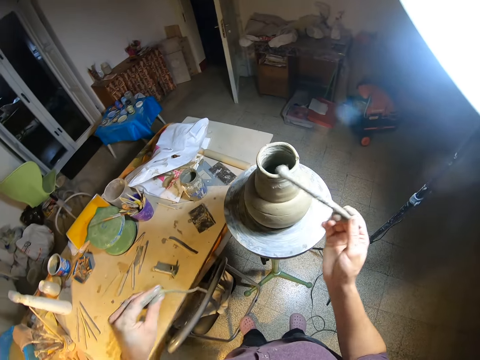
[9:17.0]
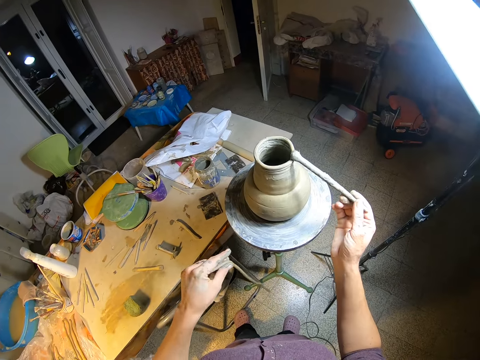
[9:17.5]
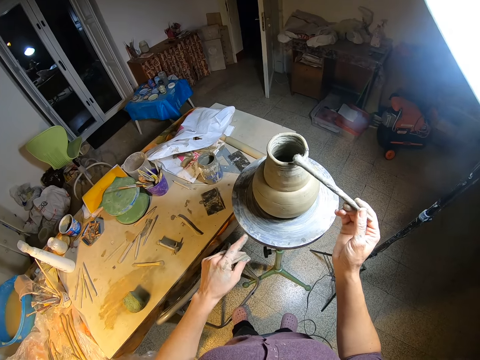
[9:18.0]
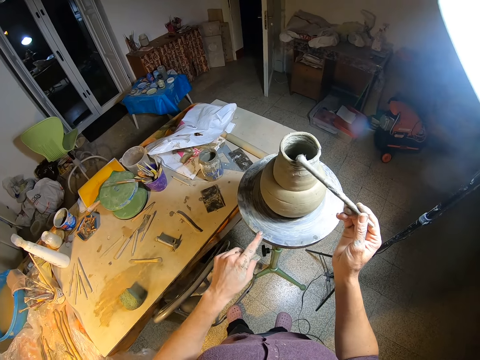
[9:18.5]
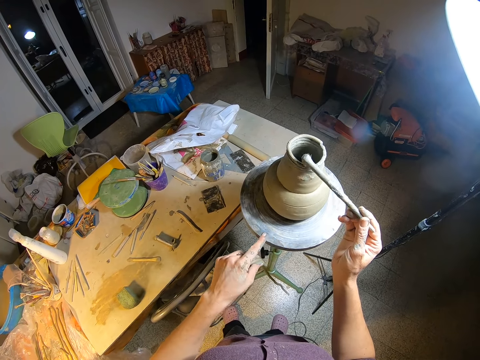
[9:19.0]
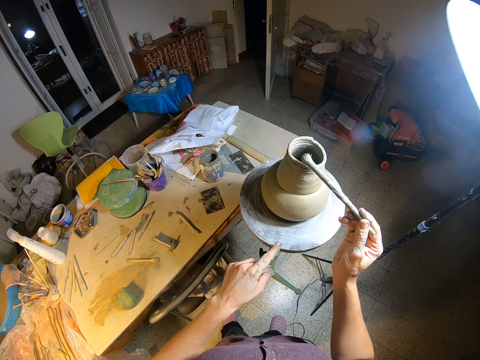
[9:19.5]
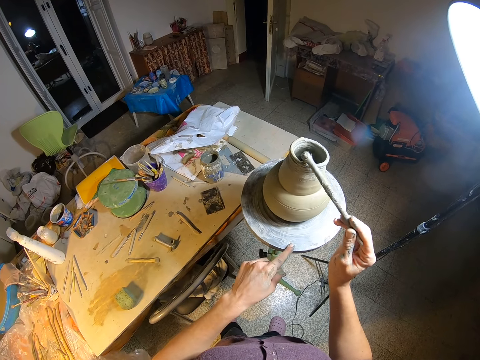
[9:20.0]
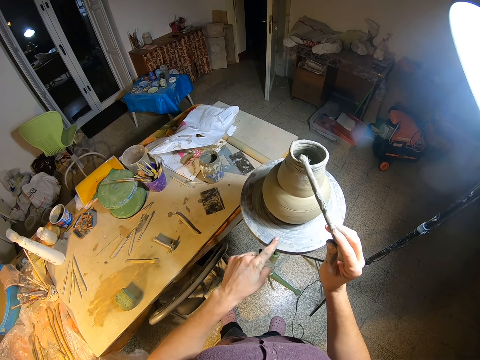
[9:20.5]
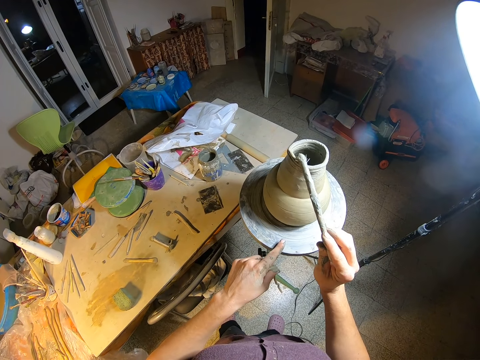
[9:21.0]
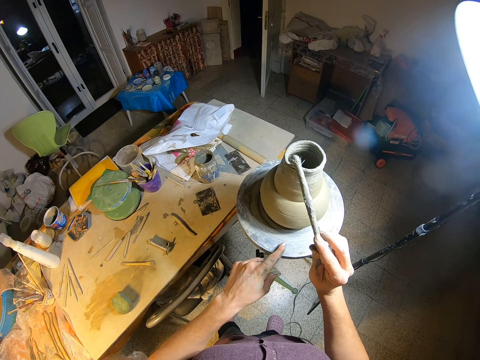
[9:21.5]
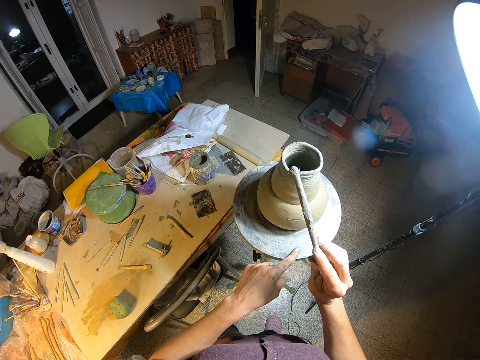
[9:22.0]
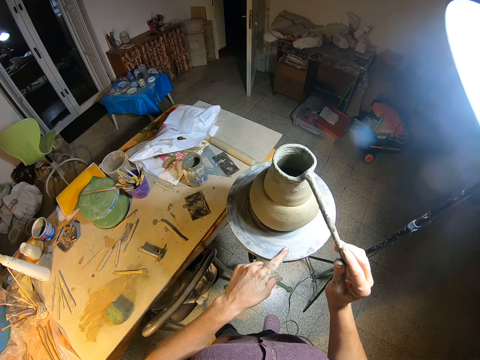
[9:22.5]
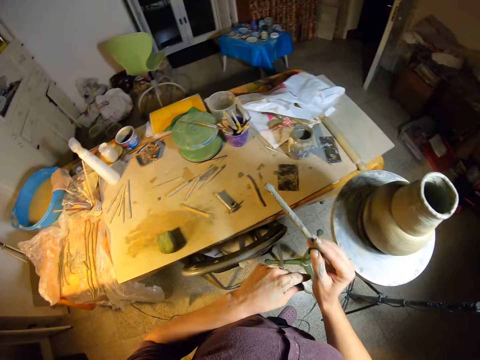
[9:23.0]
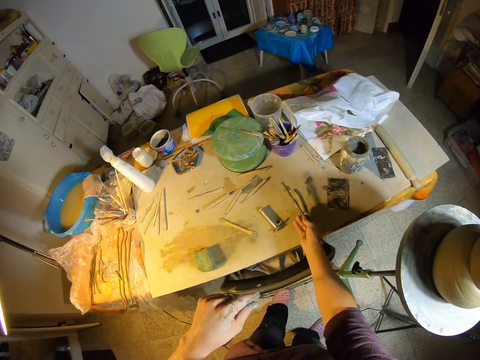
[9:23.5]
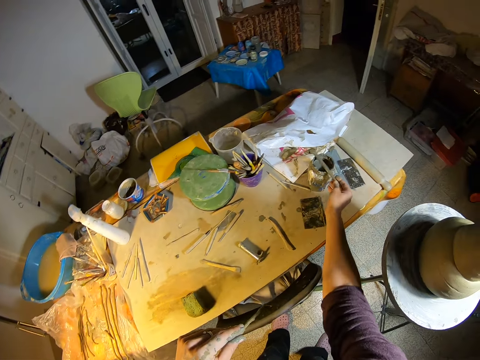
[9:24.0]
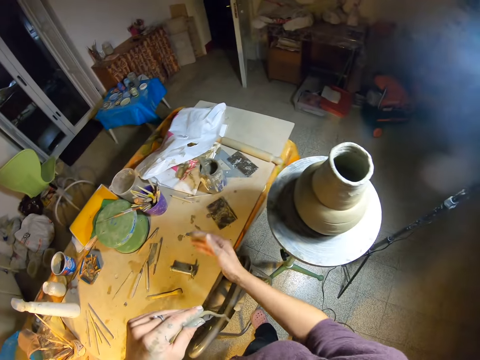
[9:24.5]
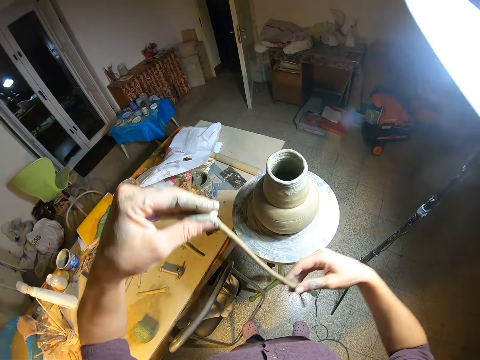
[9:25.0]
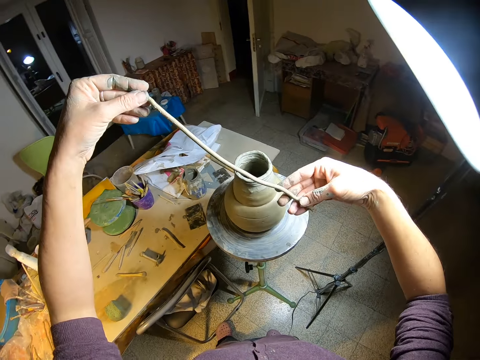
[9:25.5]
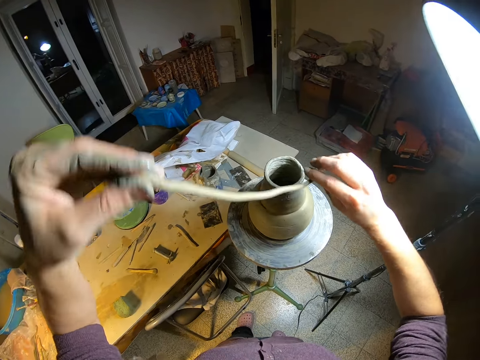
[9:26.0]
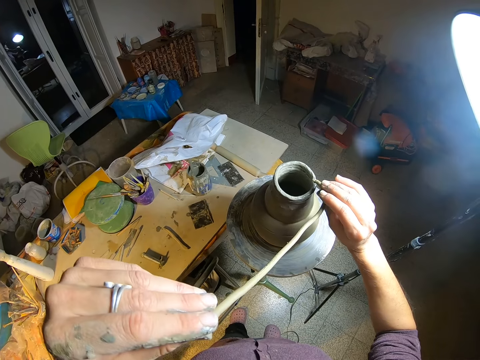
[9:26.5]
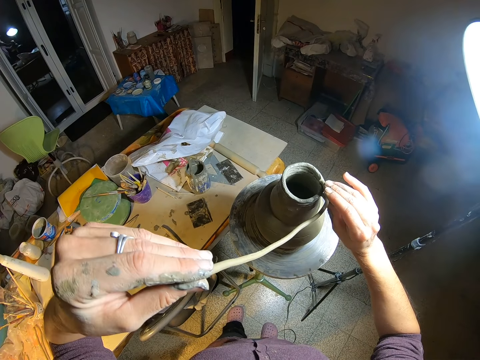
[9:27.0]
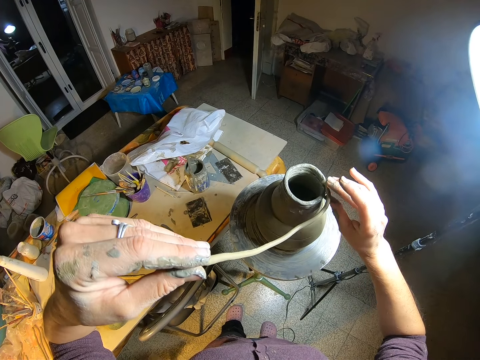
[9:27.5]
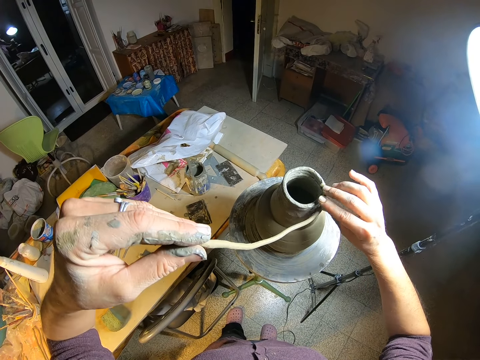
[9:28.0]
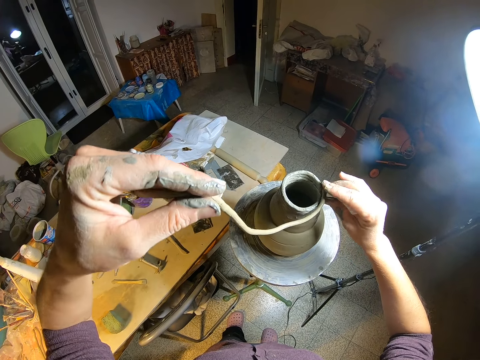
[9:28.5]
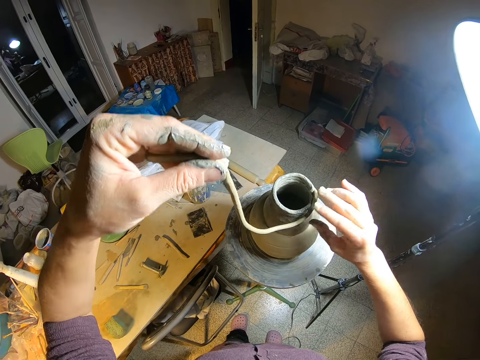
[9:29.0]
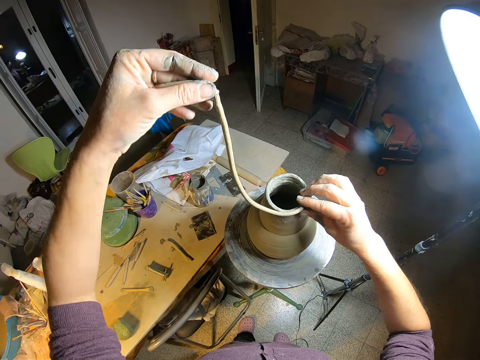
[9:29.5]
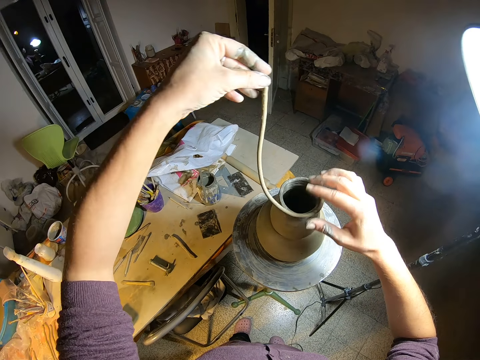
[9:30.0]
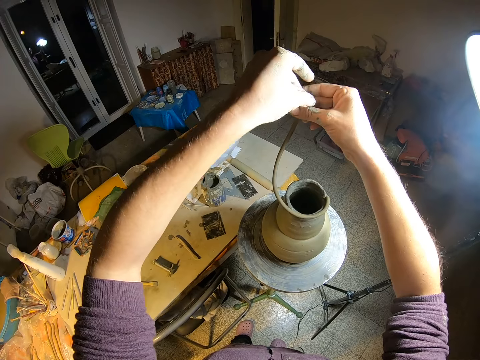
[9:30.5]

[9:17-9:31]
The camera wearer uses the stick on the clay vase. He paints the pot. He spins the wheel with his left hand. He drops the stick on the table. He puts the clay rope on the clay vase. He molds the pot.

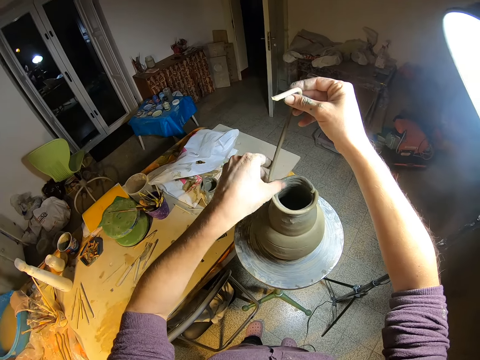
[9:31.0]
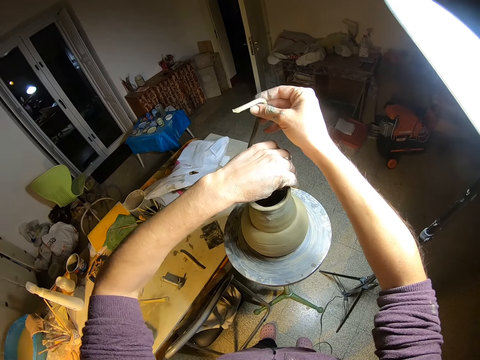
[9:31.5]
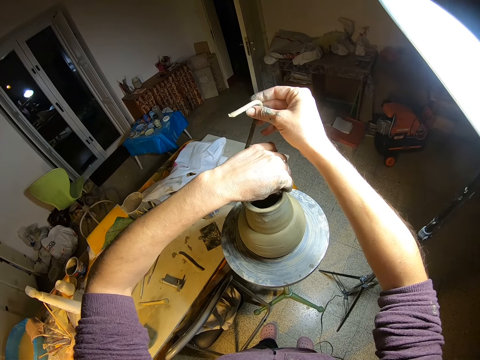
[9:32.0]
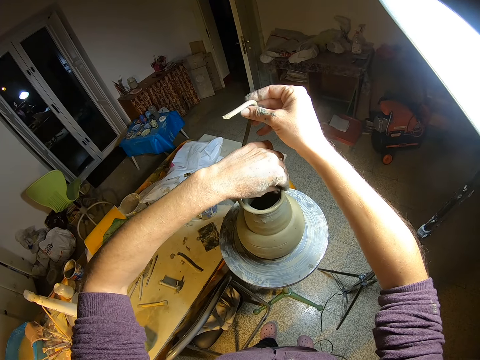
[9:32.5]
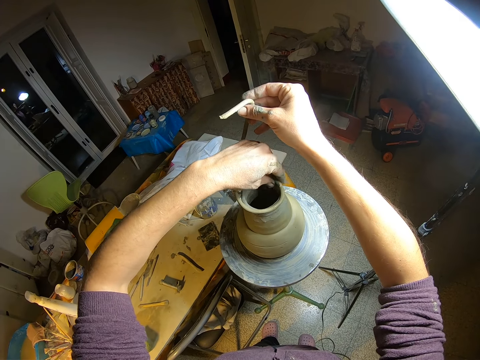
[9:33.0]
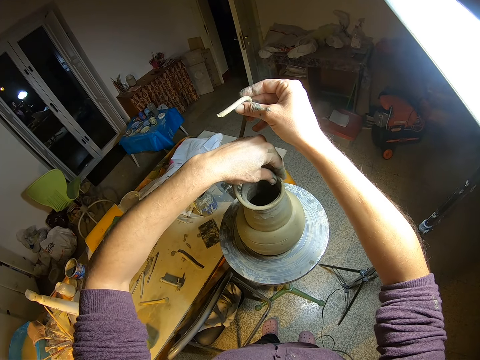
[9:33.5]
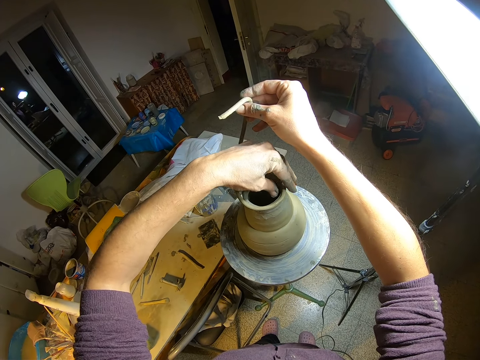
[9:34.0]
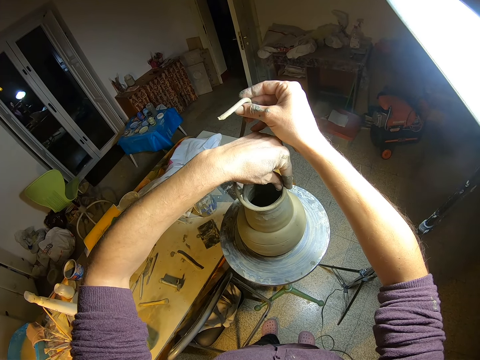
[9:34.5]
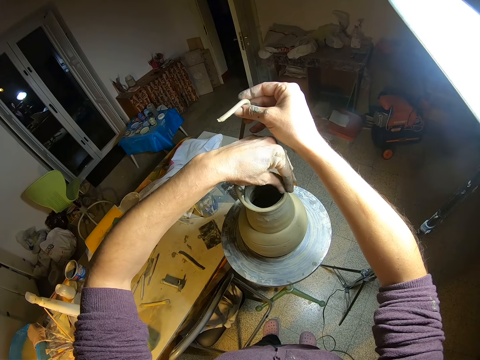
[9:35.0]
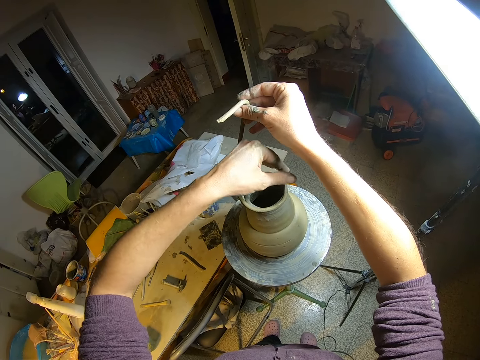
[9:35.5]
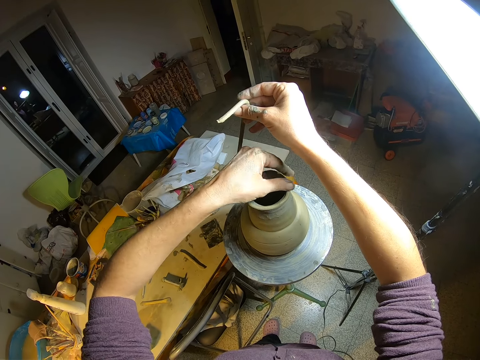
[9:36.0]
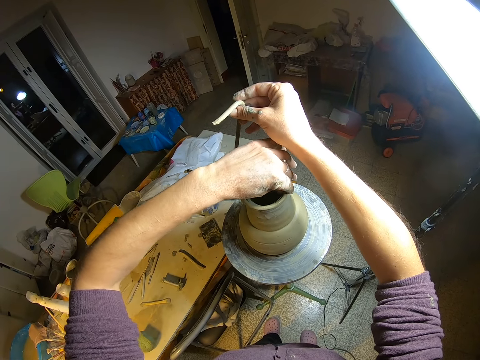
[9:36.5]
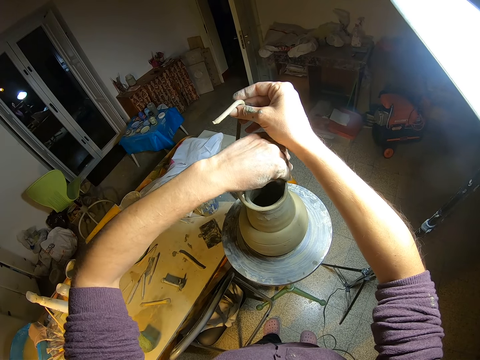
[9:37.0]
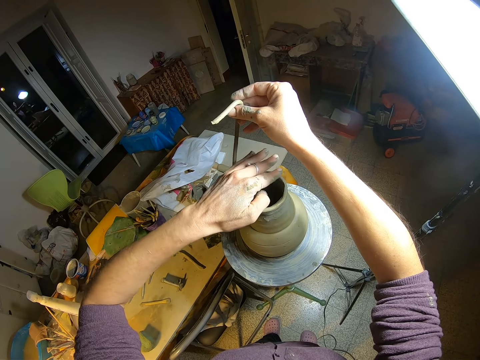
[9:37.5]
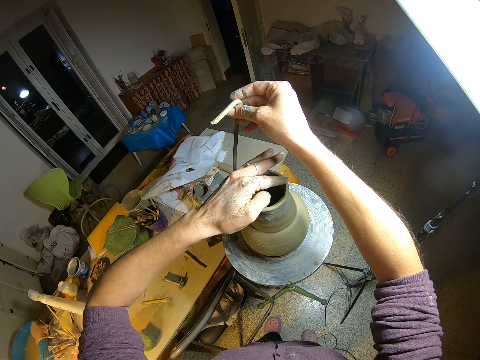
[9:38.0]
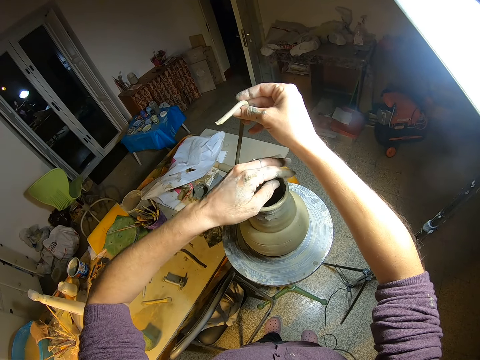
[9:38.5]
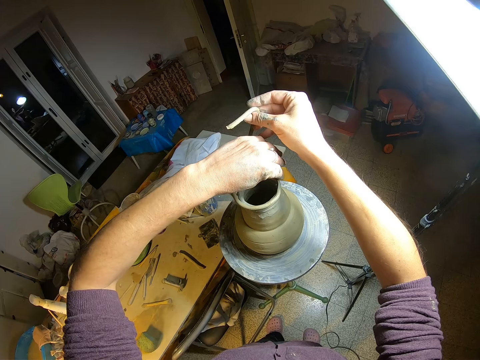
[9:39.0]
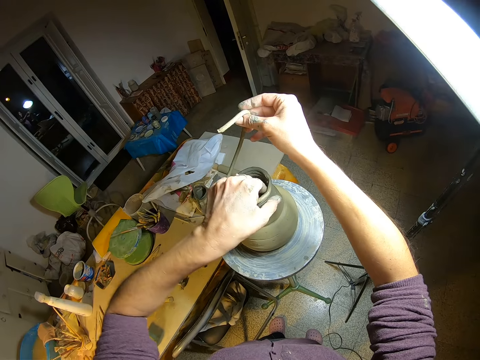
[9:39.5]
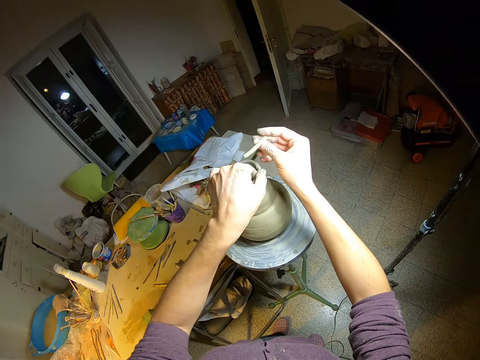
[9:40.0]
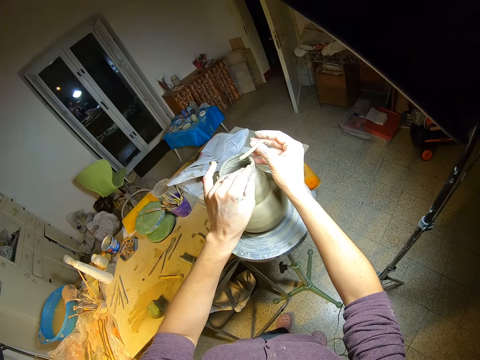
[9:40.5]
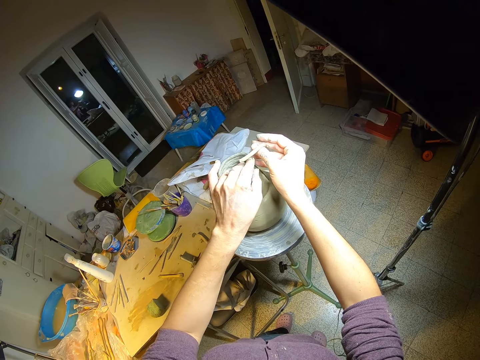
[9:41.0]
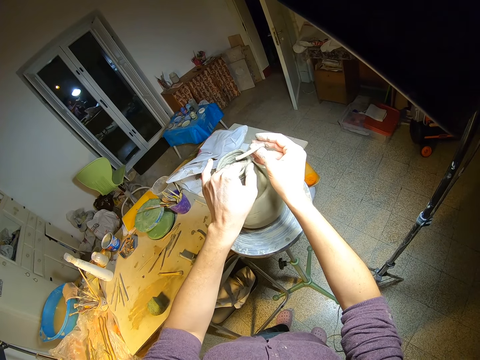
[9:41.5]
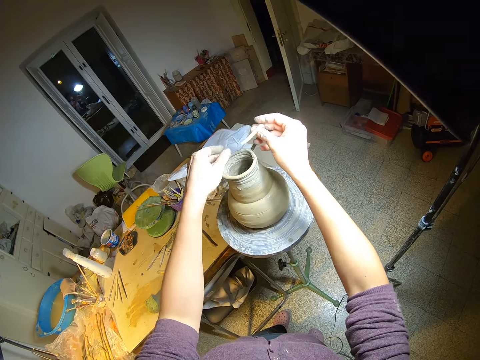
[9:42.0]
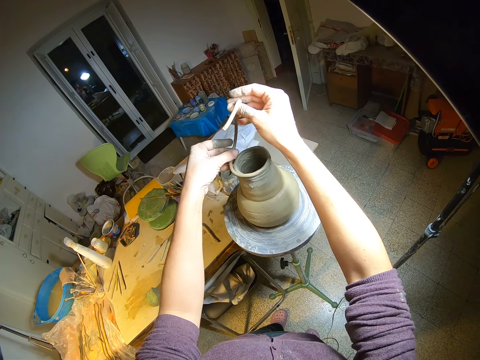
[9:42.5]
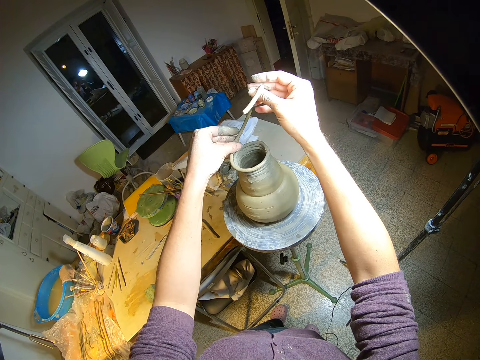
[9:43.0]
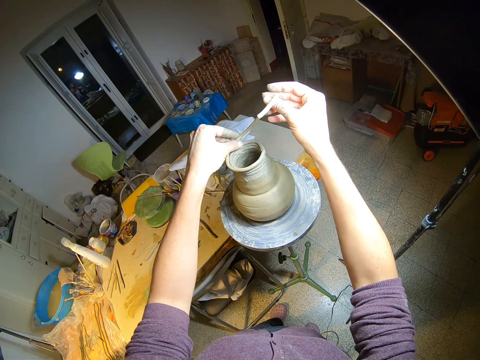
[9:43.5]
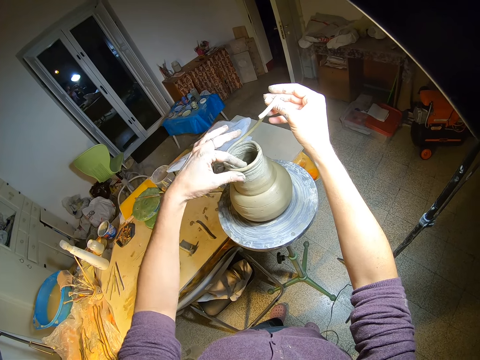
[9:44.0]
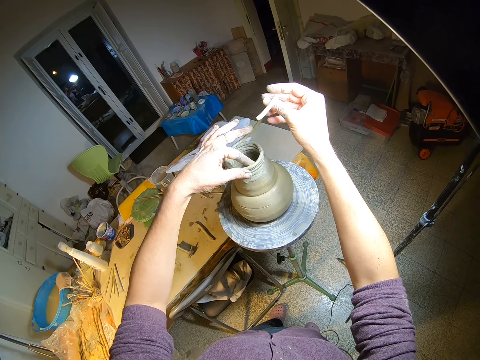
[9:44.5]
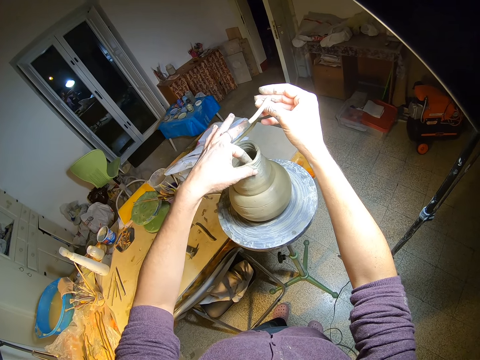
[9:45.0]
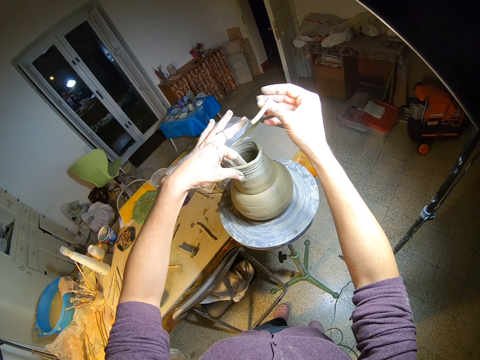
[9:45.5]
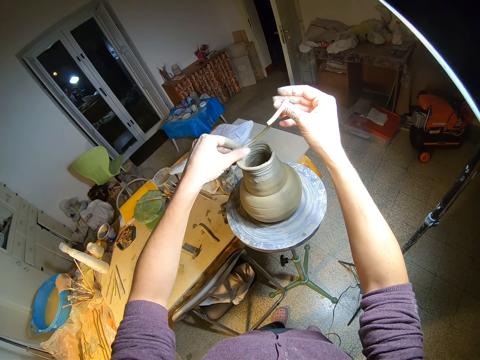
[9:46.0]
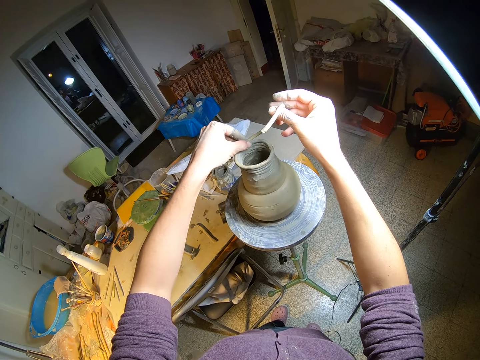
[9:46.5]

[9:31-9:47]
The camera wearer smoothens the clay with her left hand.
